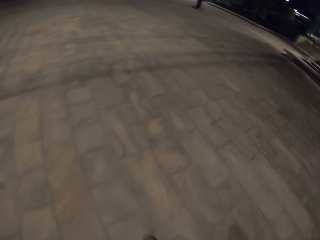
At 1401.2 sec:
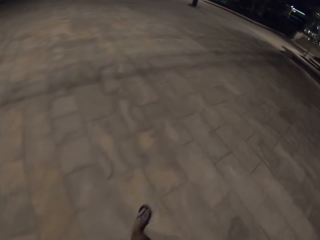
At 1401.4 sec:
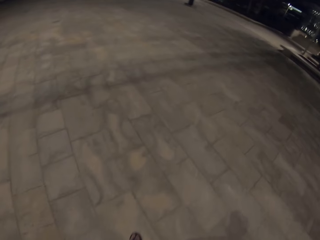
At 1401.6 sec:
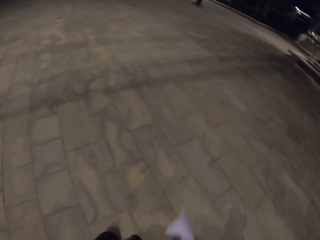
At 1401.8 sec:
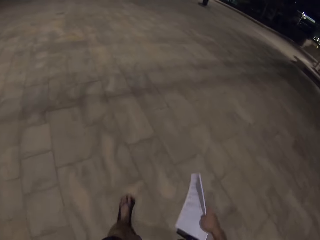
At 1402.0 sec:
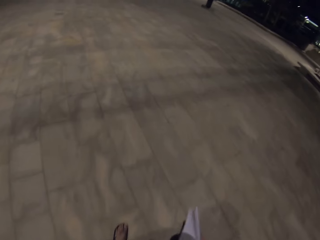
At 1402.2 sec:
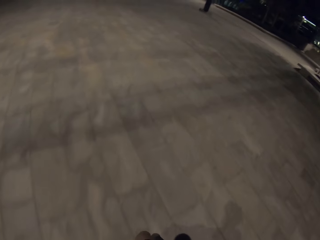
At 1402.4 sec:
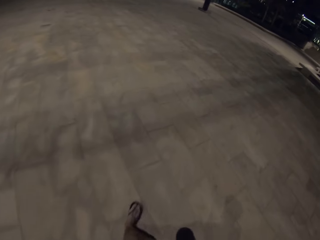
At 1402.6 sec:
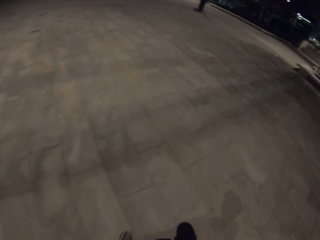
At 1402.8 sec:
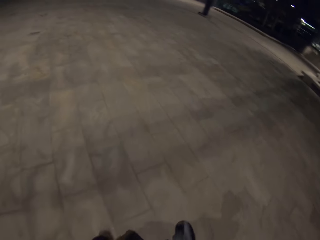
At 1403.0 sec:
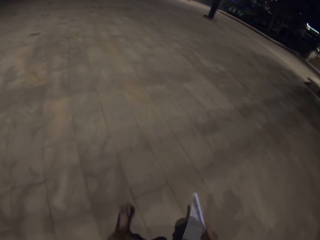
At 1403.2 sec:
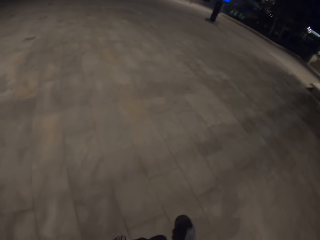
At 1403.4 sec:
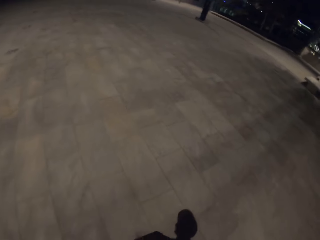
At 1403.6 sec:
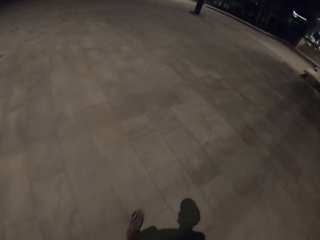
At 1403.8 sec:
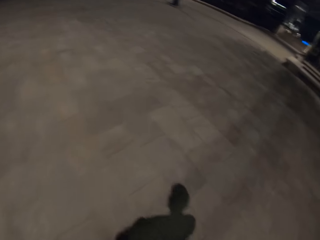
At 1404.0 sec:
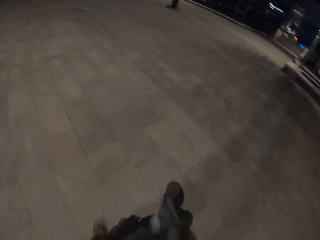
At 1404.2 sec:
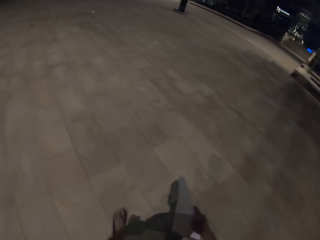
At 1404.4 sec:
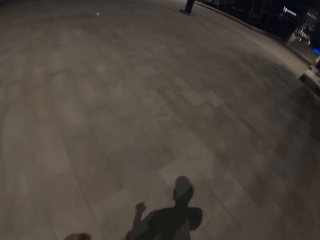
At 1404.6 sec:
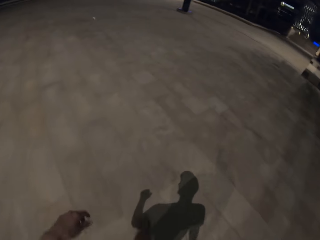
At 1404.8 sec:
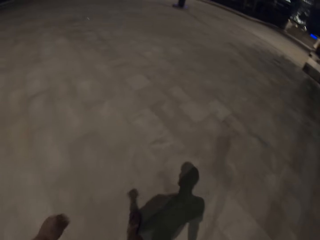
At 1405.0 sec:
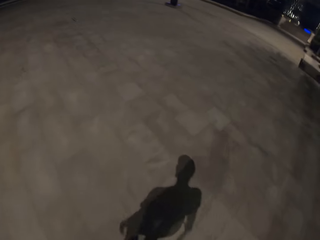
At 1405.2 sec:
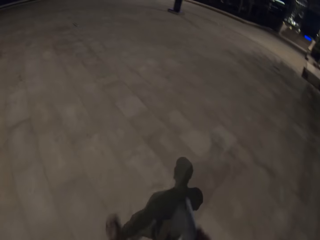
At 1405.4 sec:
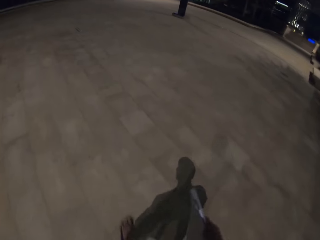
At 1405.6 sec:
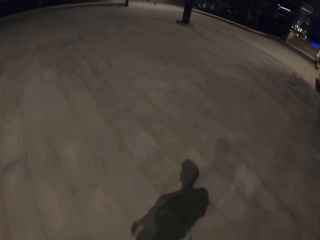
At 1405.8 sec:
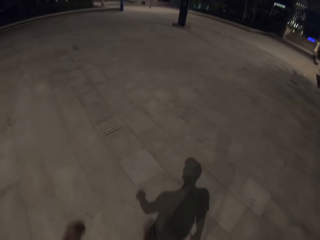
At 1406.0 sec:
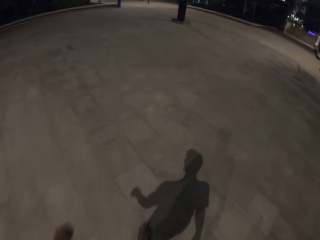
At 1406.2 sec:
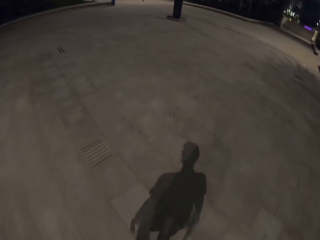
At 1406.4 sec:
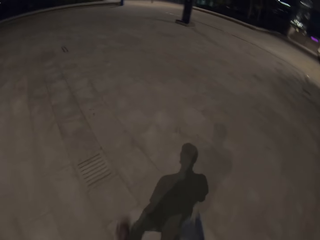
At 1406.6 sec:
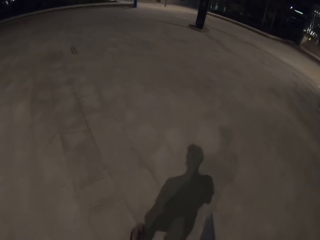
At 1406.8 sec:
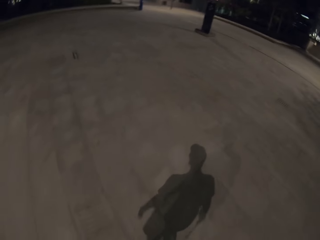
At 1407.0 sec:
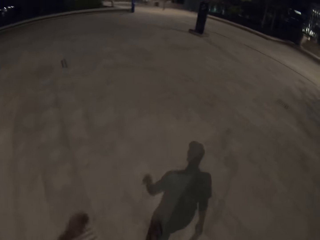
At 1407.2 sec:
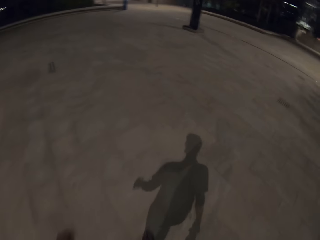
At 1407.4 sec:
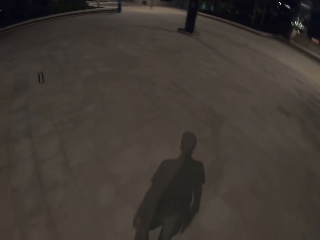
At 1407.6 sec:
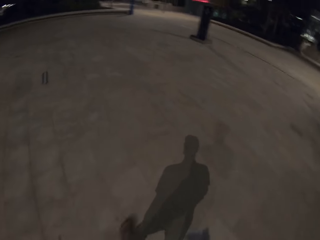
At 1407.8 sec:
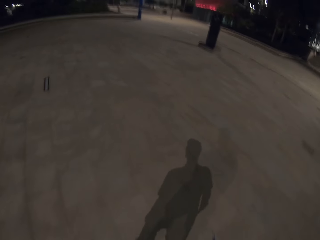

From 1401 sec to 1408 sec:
The camera wearer adjusts the camera.

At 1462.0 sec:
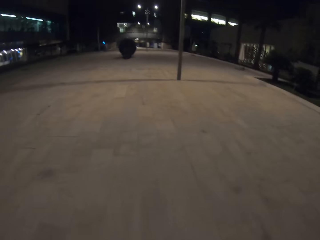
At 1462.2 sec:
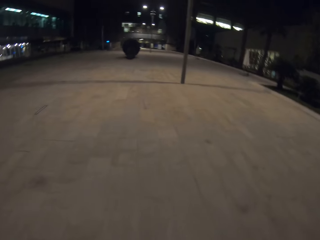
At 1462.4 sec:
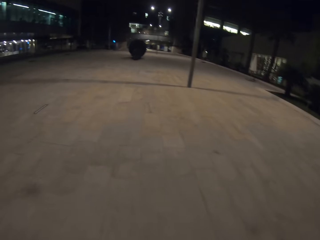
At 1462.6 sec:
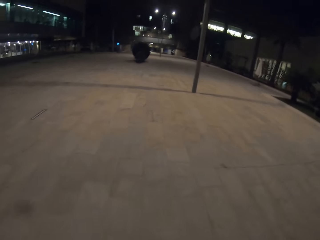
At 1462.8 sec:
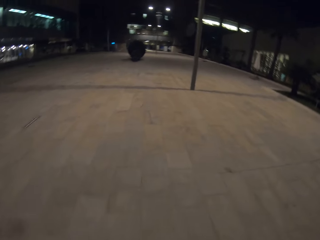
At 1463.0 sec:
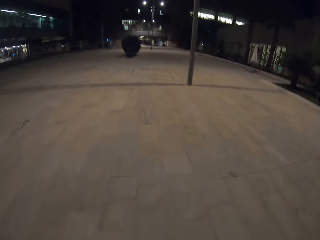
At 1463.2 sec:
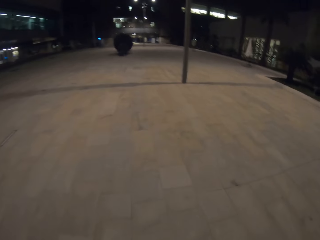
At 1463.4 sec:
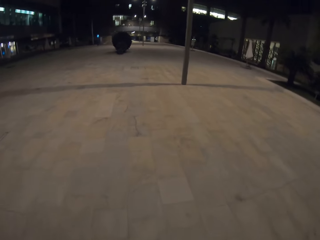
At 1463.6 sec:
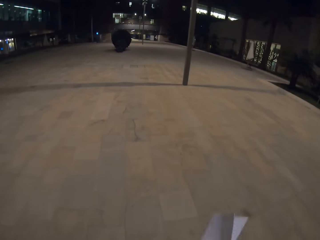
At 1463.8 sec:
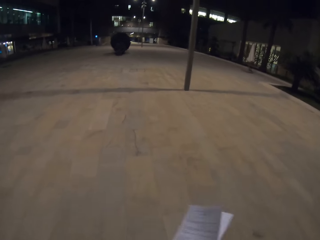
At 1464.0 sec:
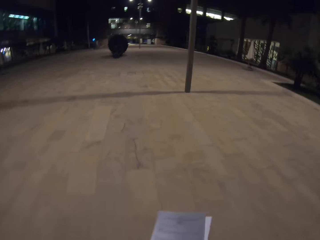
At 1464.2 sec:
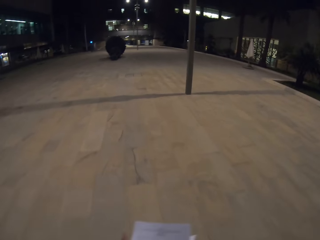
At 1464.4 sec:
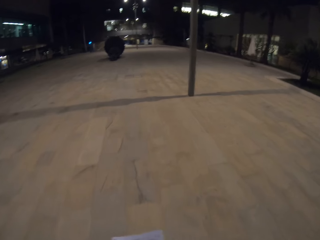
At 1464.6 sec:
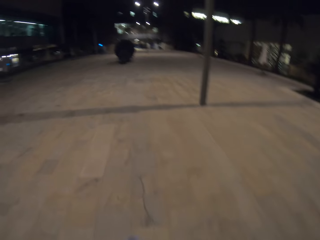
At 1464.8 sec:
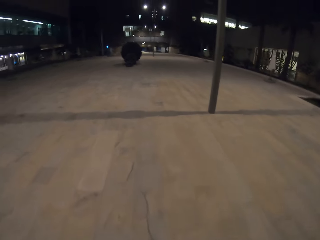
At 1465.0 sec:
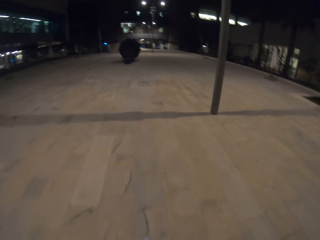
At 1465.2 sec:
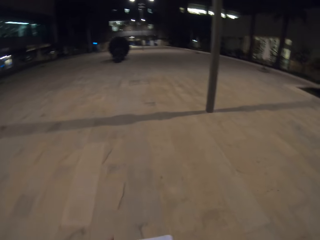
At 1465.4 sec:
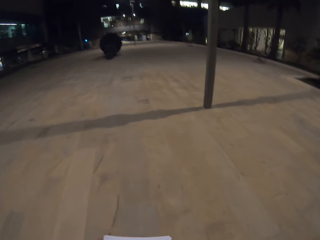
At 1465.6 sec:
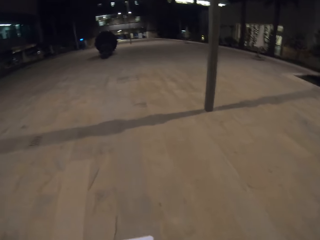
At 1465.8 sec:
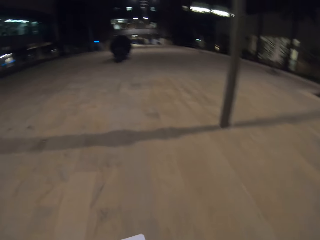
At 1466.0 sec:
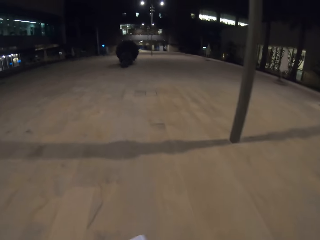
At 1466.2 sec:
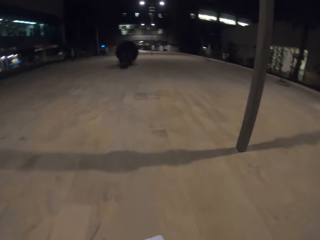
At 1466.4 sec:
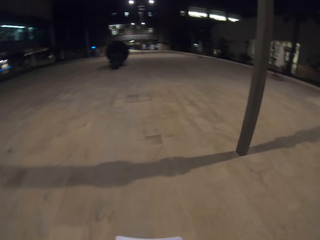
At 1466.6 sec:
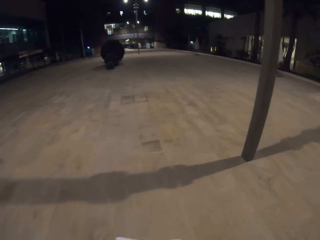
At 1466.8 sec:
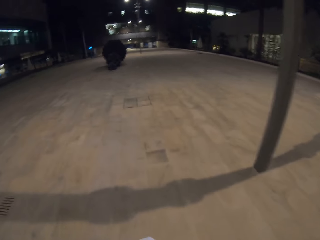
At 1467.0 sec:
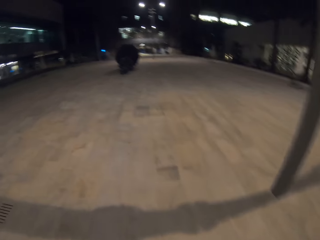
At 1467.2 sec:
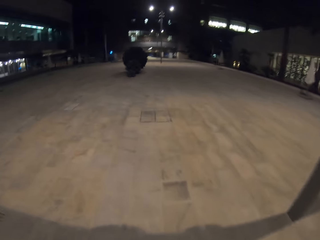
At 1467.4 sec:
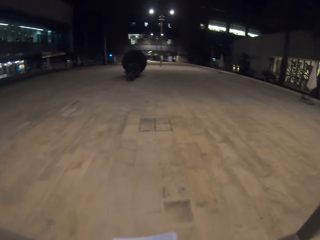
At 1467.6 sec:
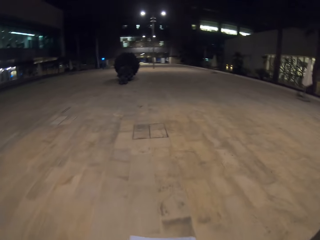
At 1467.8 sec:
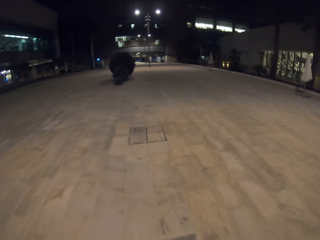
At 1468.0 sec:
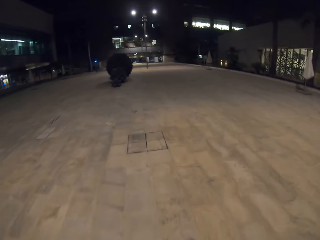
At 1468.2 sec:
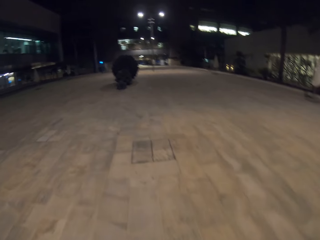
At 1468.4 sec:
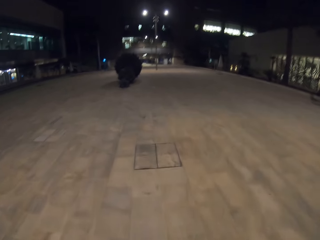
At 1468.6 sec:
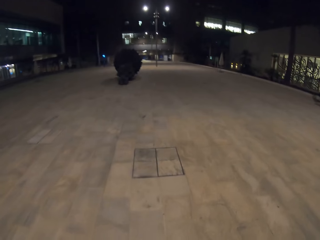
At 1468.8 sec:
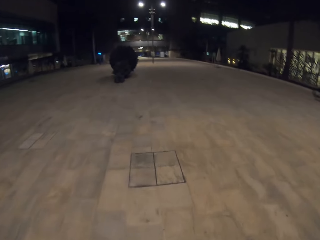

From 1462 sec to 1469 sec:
The camera wearer moves papers.

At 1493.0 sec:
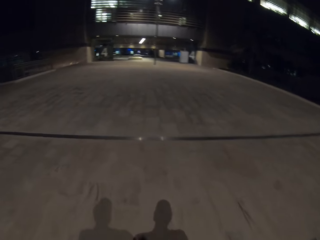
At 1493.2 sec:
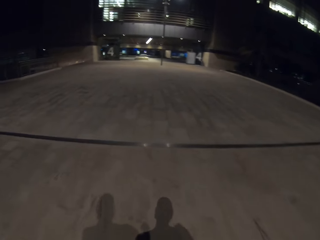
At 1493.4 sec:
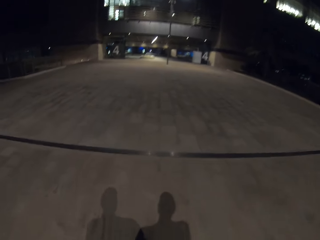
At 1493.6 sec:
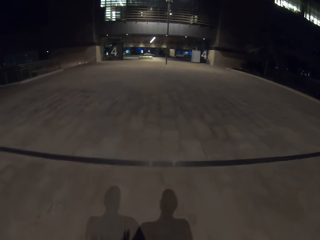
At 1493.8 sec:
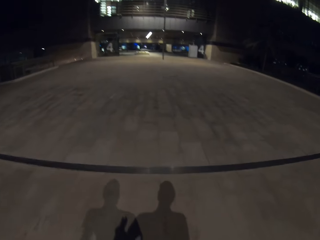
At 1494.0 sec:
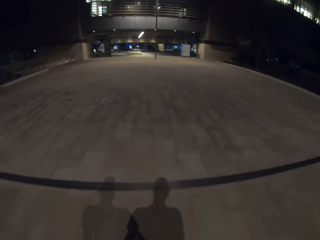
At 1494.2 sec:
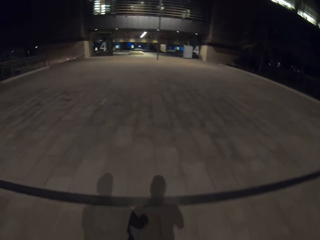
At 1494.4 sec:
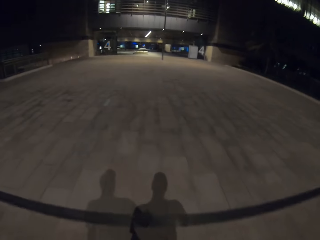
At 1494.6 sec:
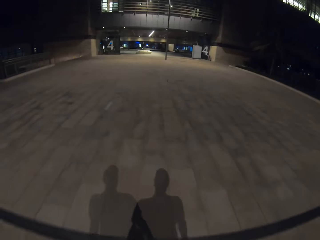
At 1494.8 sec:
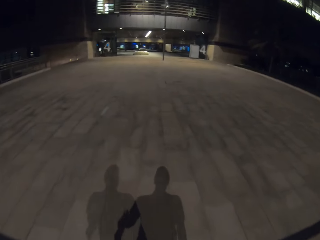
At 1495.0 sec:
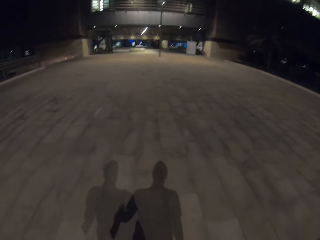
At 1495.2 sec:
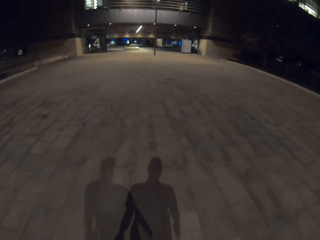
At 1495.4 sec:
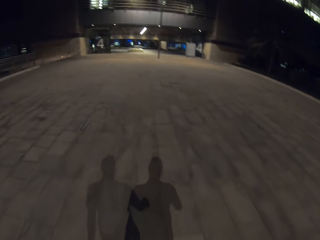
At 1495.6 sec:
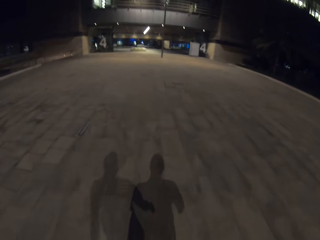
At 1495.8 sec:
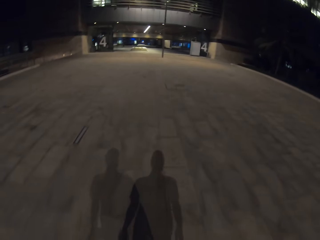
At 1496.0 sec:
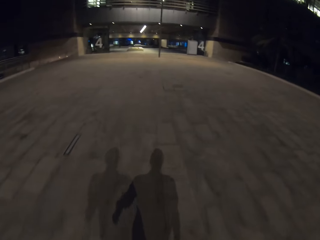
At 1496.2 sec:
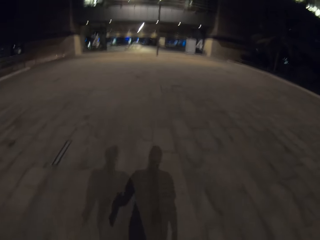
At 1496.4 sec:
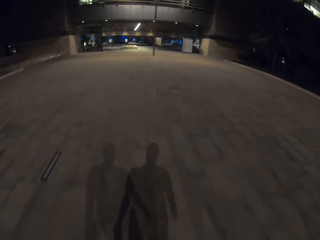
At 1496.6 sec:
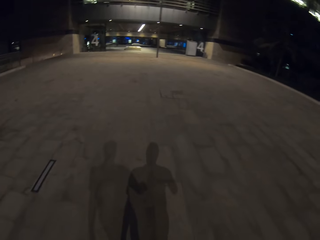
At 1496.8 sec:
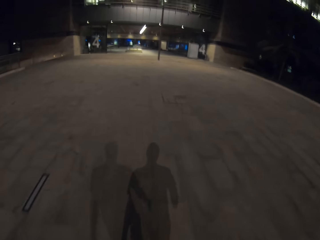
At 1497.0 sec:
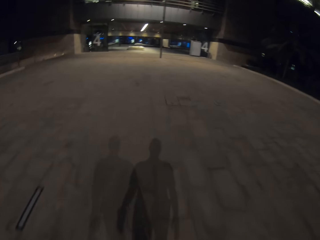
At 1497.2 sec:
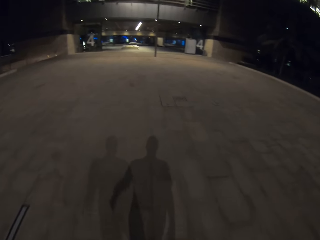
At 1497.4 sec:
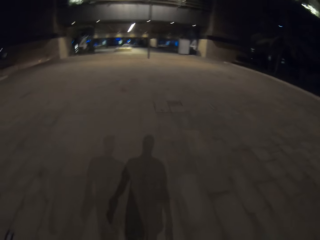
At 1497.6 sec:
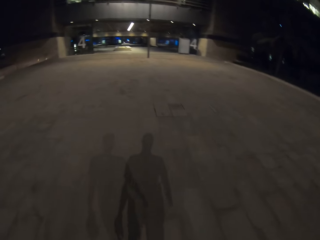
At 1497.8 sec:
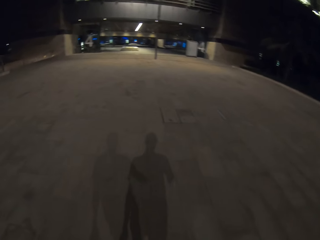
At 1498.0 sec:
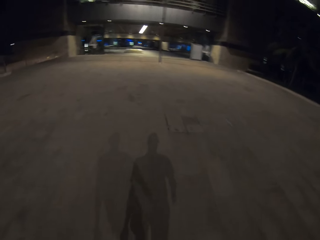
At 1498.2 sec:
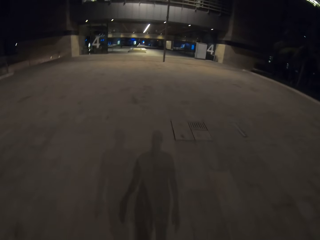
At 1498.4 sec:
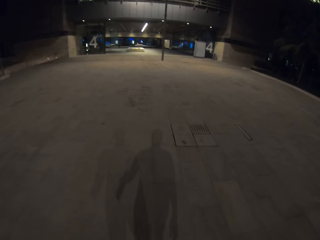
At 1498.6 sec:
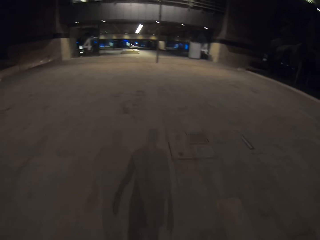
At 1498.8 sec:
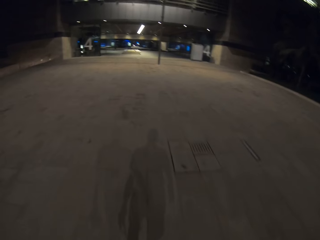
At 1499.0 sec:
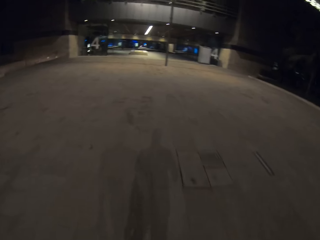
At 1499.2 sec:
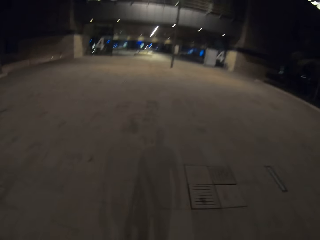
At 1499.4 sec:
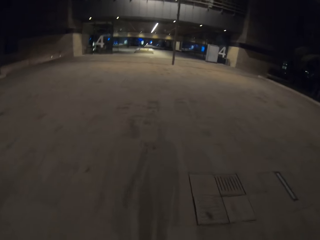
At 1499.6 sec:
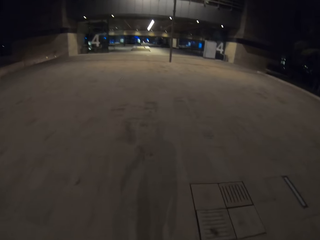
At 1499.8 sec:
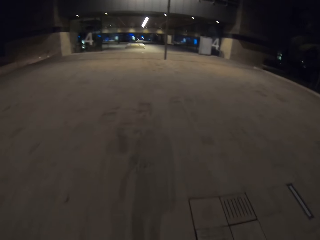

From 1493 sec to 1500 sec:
The camera wearer adjusts the camera.
